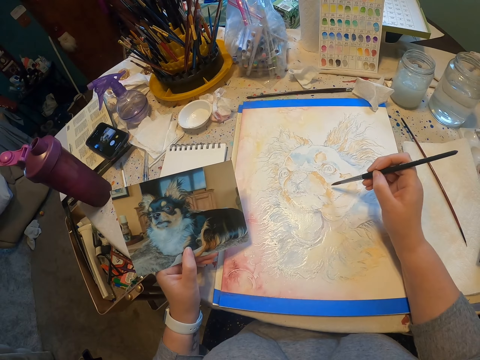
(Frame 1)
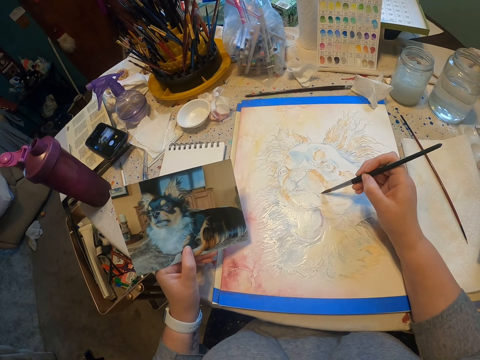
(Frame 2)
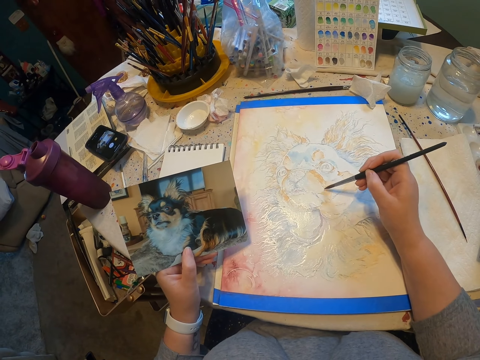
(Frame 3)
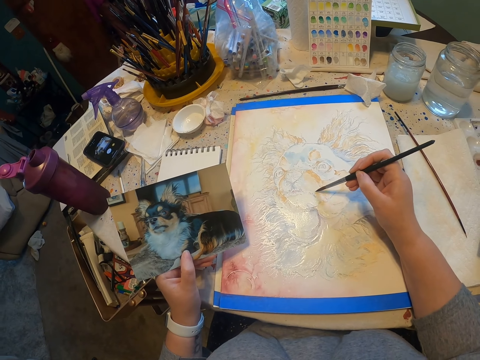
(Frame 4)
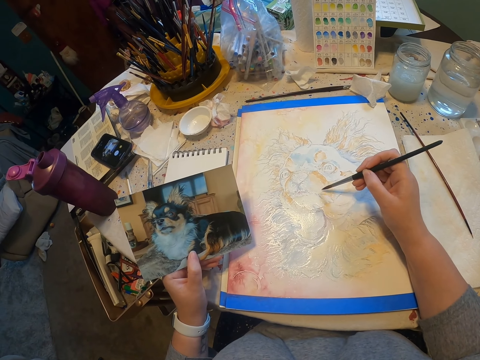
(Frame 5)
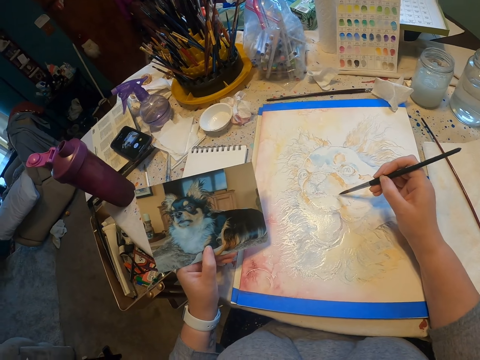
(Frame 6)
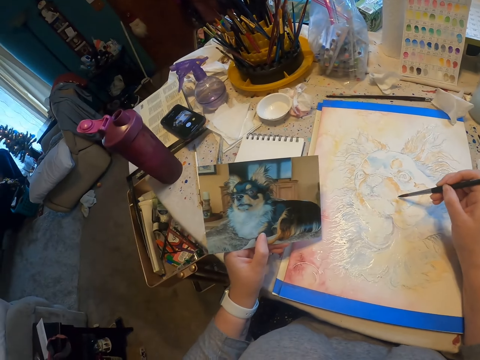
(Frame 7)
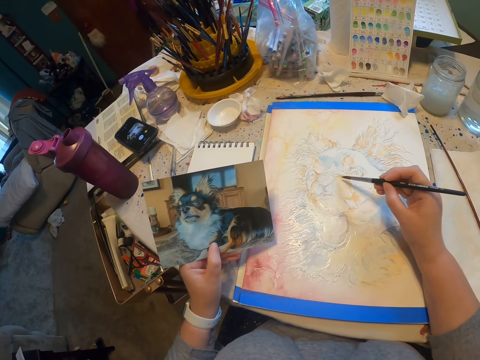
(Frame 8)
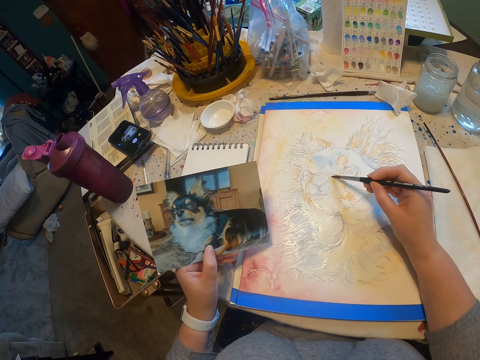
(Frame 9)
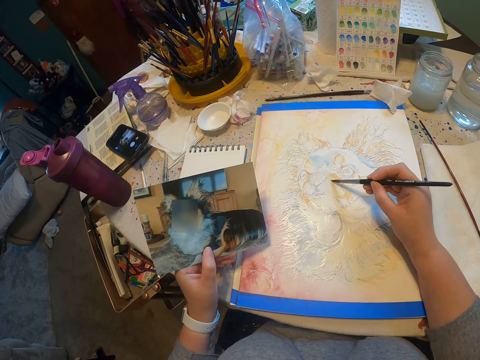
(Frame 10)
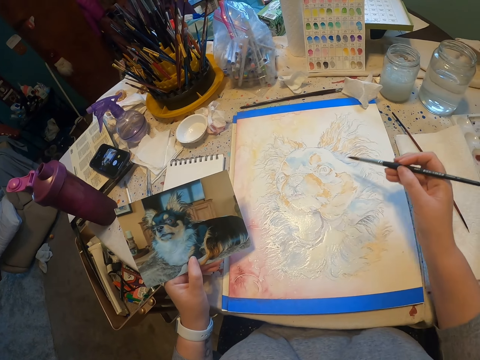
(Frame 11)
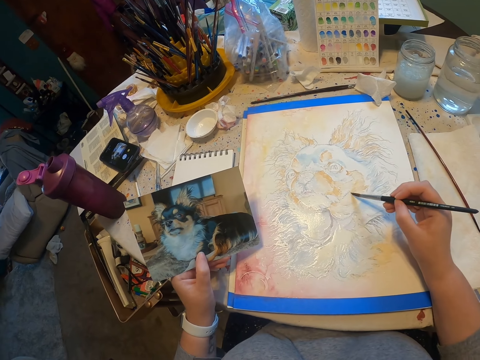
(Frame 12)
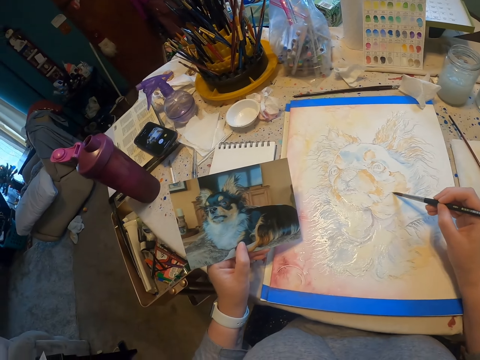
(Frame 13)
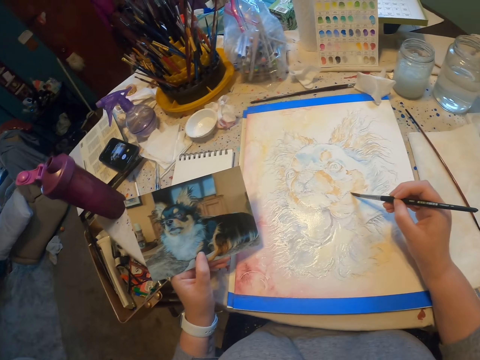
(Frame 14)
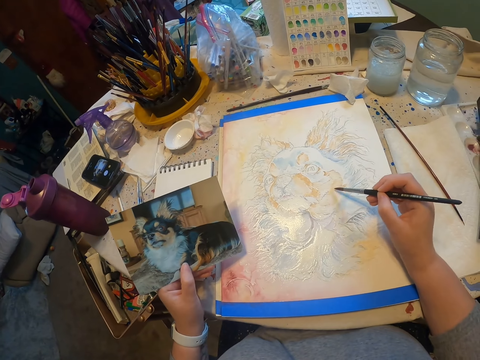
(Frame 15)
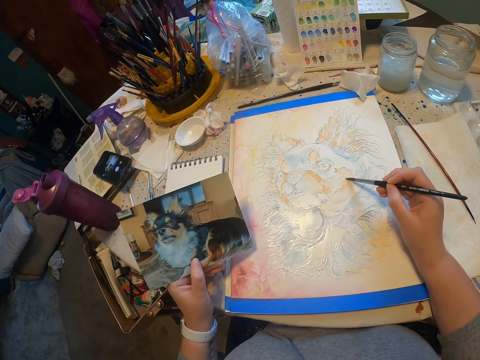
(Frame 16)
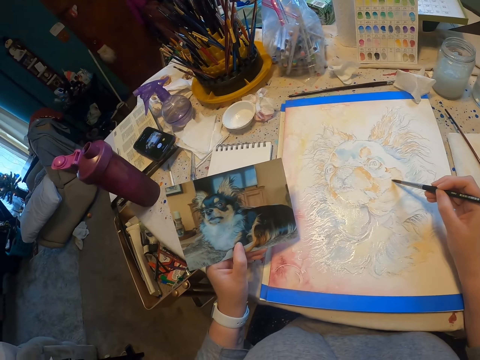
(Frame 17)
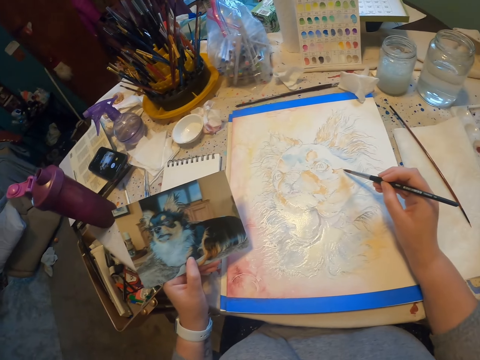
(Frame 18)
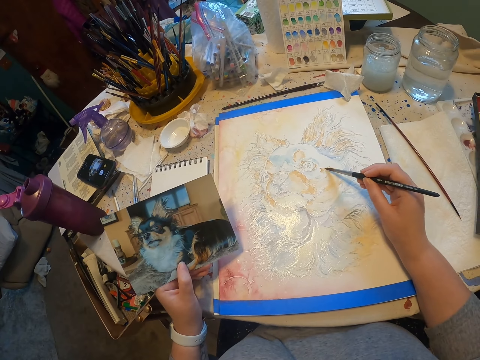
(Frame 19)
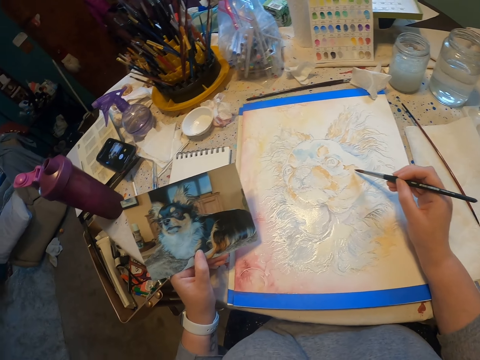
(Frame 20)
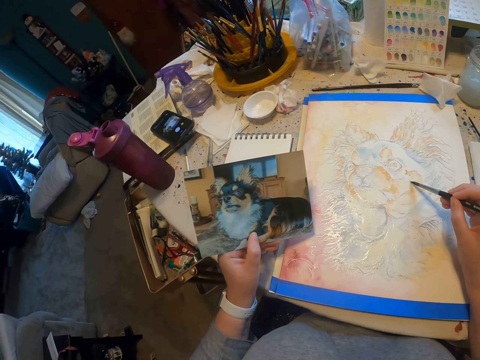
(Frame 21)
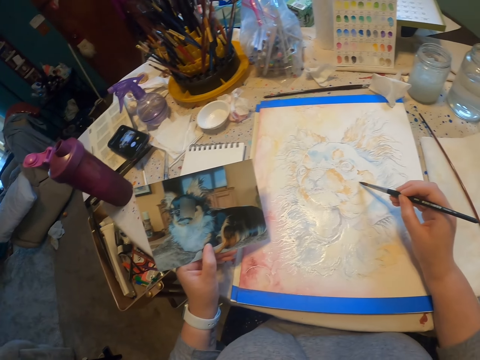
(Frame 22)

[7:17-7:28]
The camera wearer paints an image with a paintbrush.

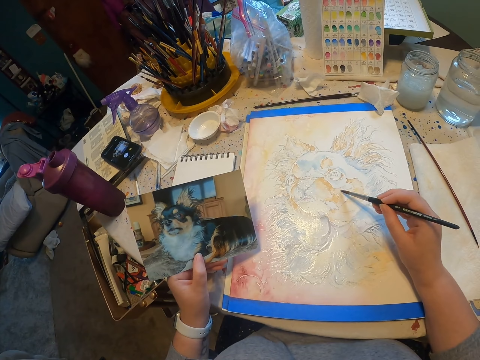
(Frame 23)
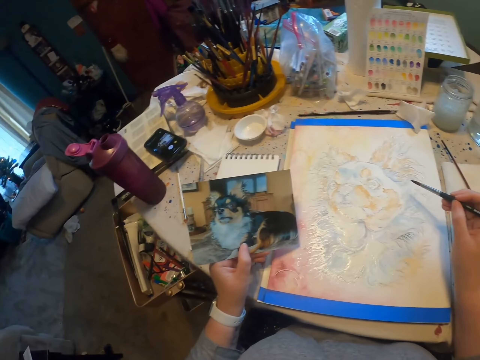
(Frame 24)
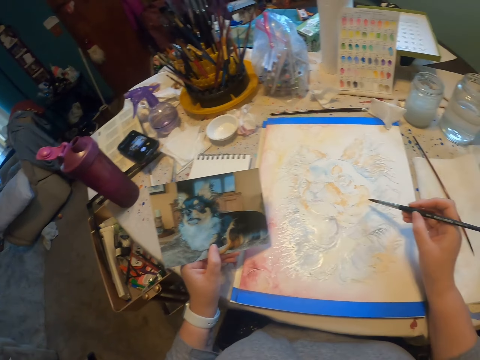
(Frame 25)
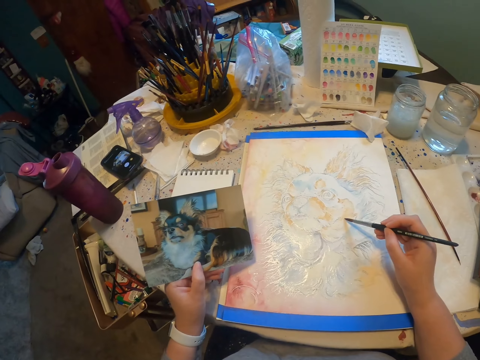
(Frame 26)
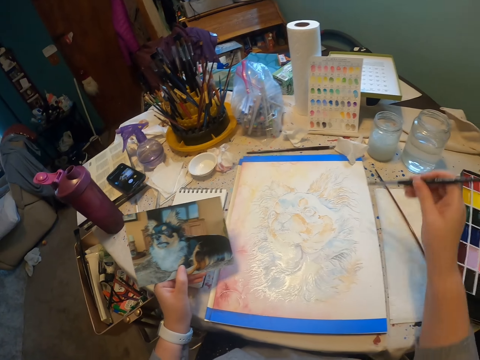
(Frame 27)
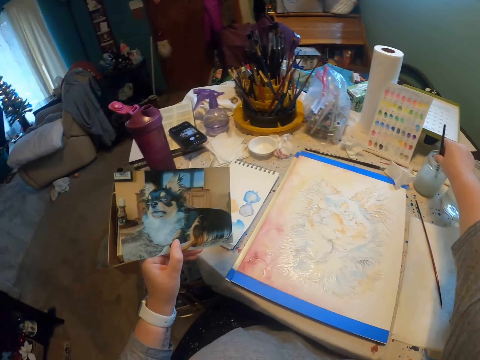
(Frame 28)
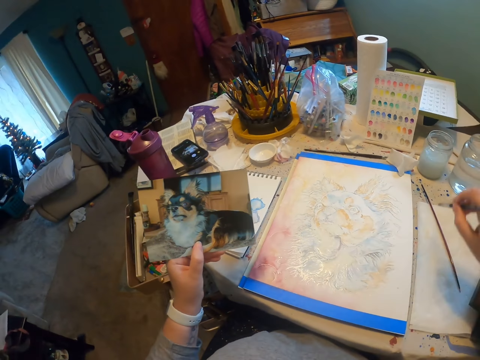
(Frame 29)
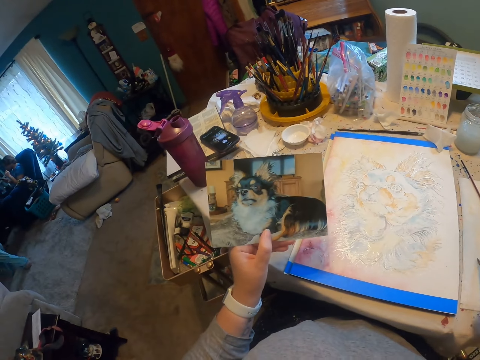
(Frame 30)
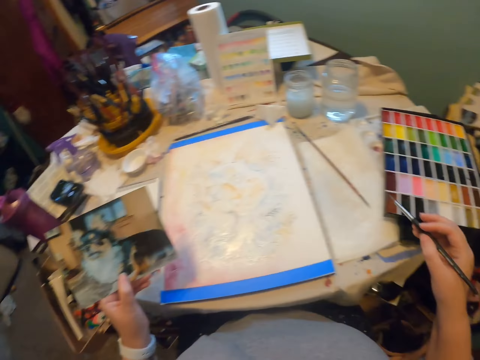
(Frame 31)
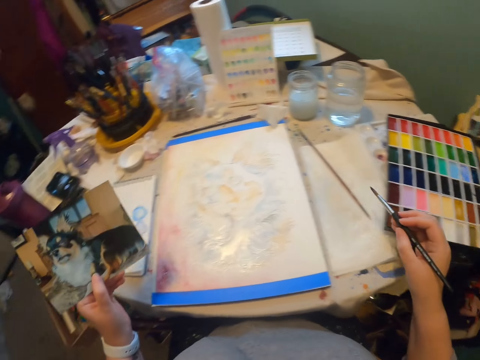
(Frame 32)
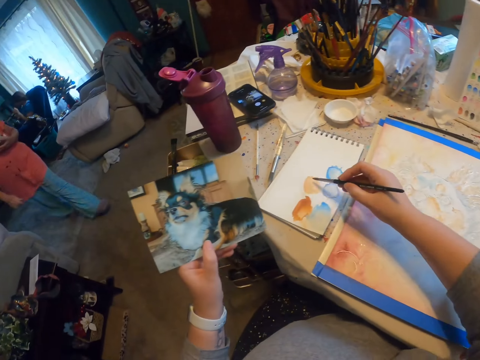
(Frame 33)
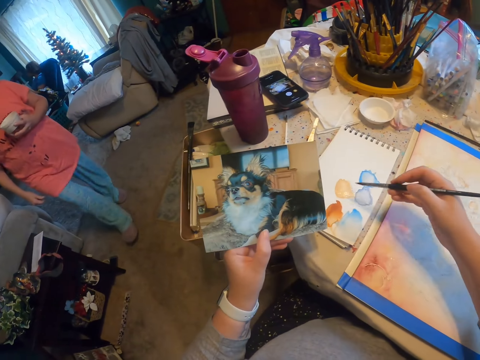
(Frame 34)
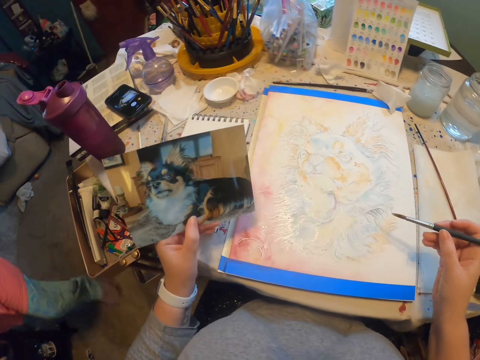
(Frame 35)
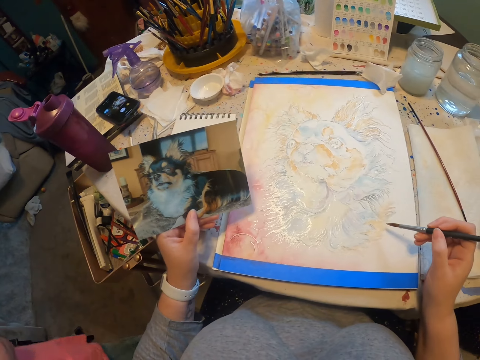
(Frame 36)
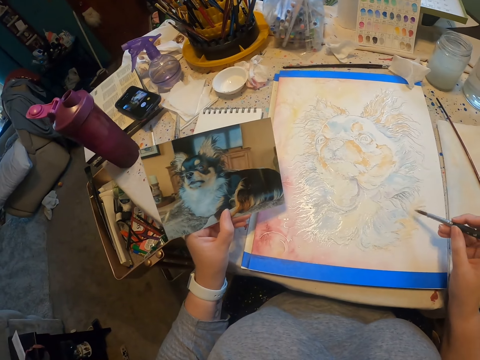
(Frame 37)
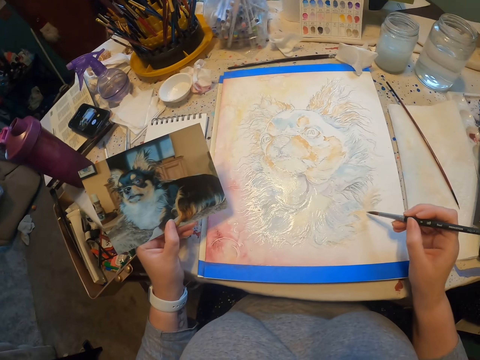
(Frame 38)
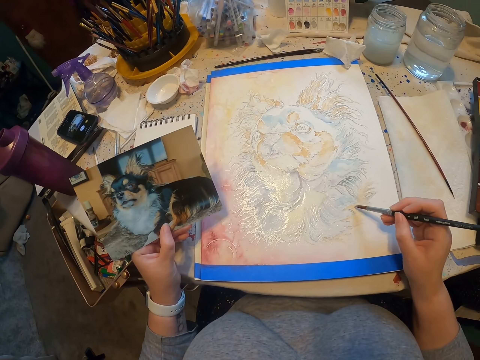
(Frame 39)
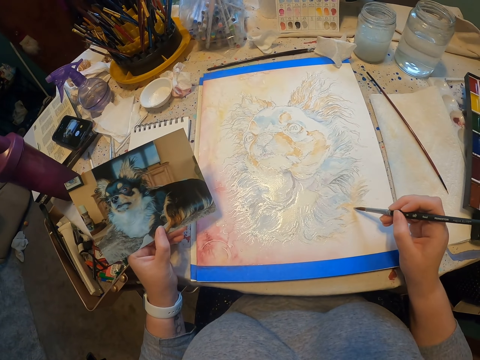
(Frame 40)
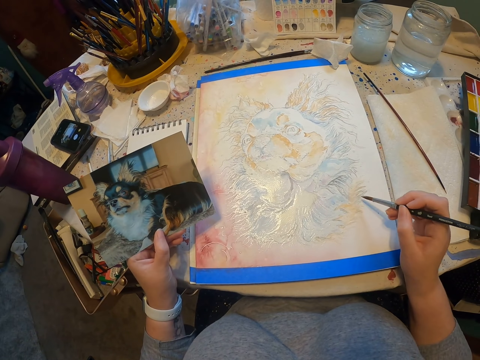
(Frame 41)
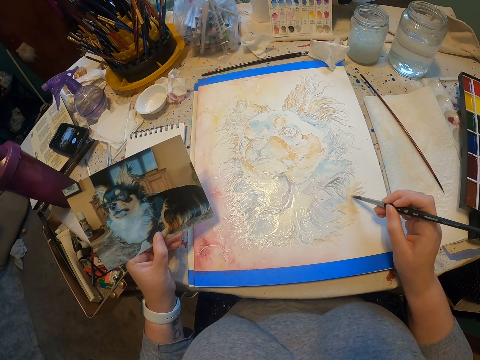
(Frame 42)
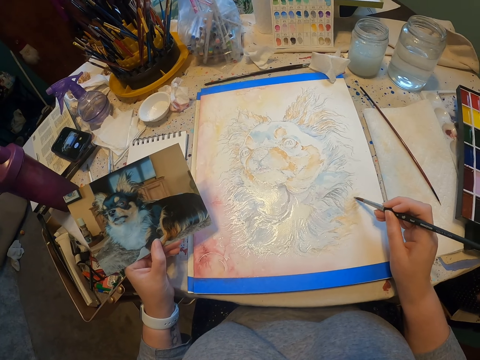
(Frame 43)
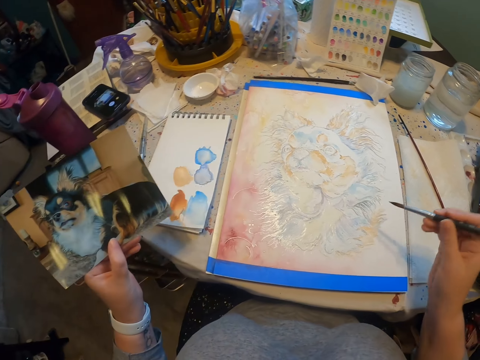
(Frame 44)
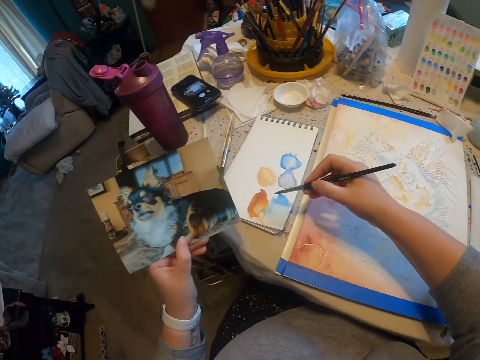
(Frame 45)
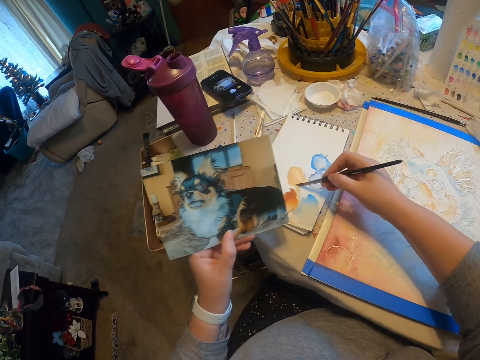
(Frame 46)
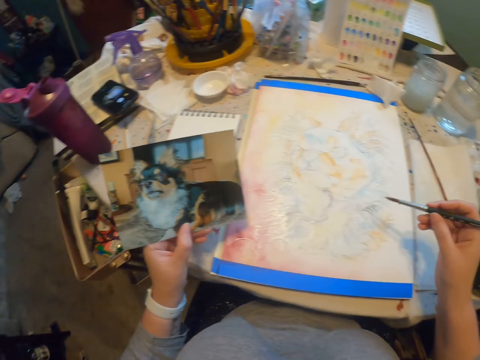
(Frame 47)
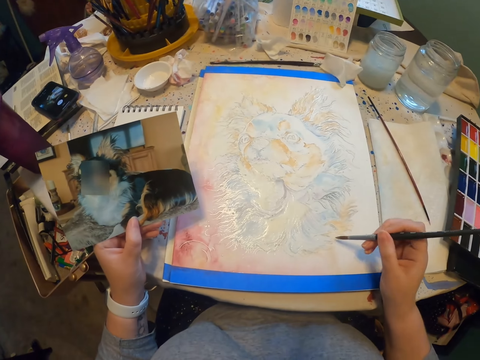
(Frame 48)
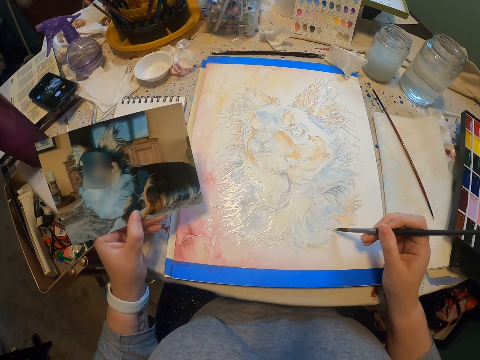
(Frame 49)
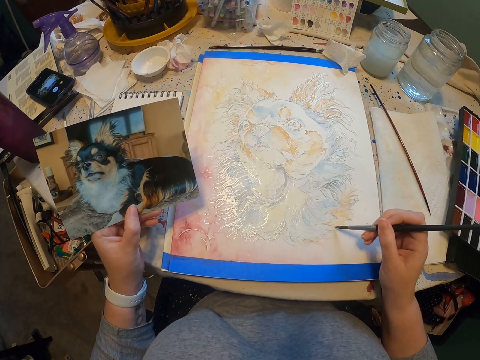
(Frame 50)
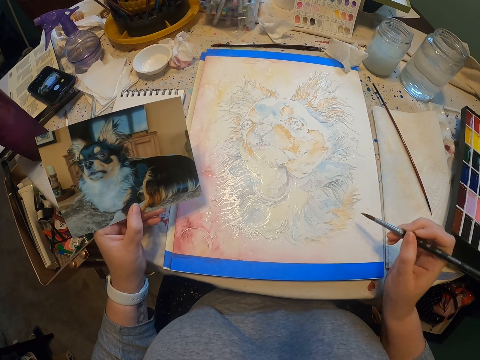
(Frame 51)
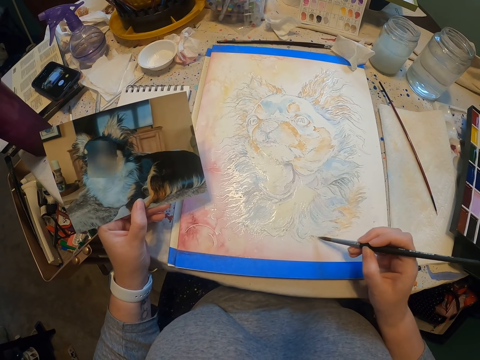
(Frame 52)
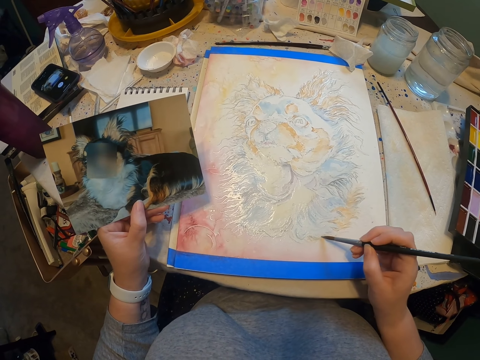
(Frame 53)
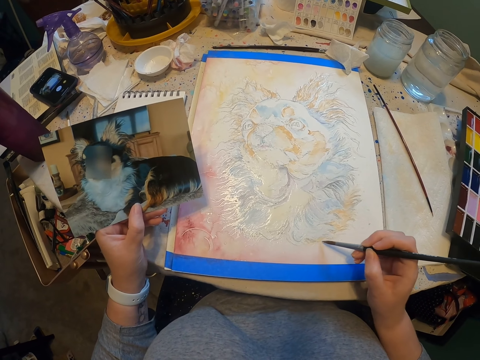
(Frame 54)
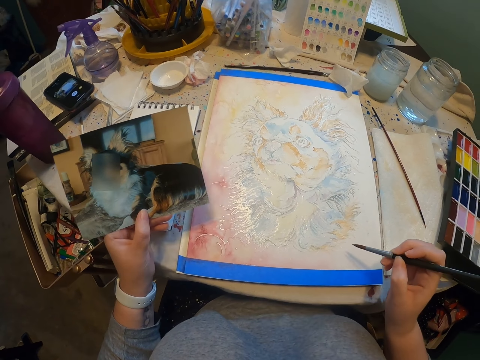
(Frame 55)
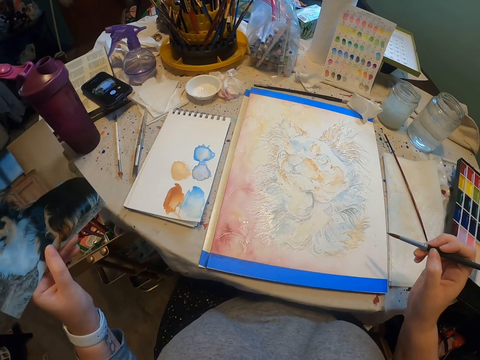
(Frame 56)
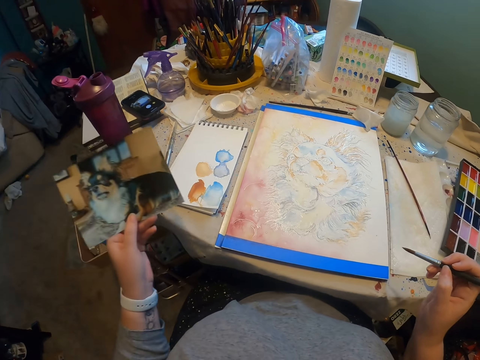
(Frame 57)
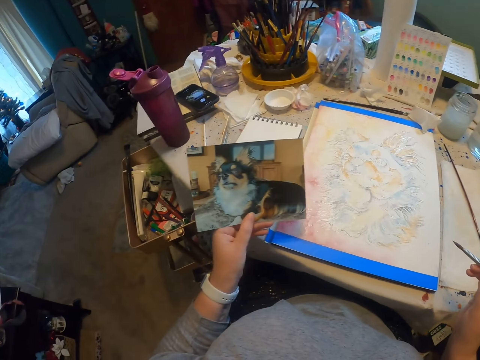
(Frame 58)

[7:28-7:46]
The camera wearer dips a paintbrush in water. They wipe the paintbrush. They rub the paintbrush on a book. They draw on the book. They paint an image with the paintbrush on a drawing paper. They rub the paintbrush on the book. They draw on the book. They paint the image with the paintbrush on the drawing paper. They stare at the image and a picture.
